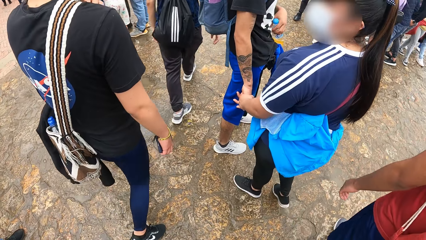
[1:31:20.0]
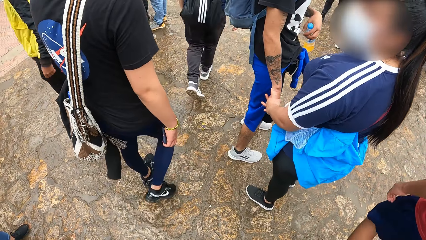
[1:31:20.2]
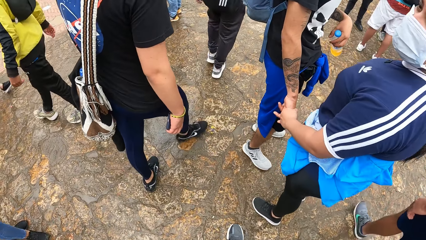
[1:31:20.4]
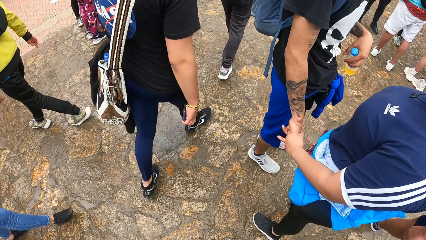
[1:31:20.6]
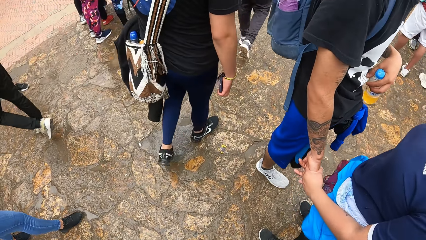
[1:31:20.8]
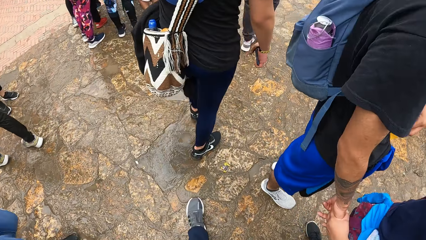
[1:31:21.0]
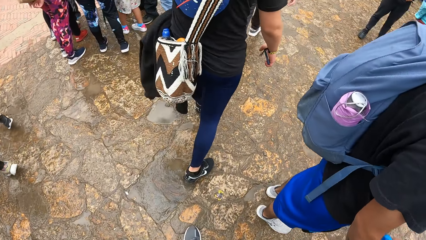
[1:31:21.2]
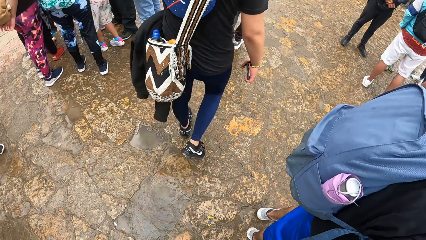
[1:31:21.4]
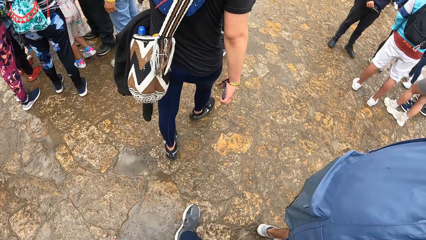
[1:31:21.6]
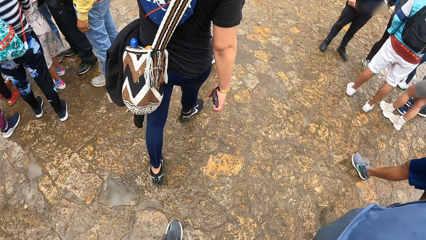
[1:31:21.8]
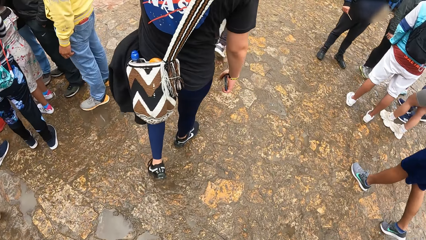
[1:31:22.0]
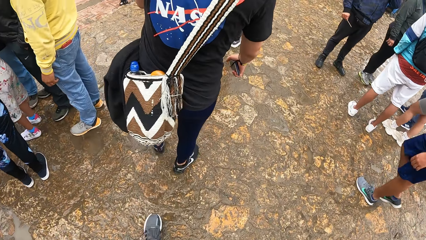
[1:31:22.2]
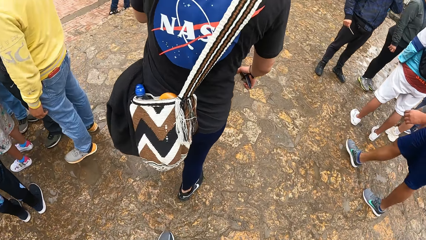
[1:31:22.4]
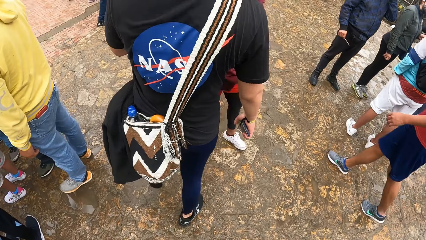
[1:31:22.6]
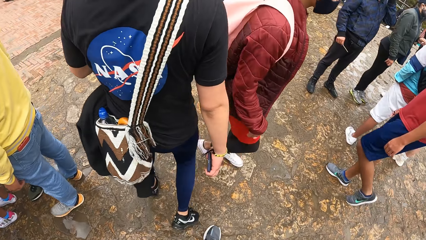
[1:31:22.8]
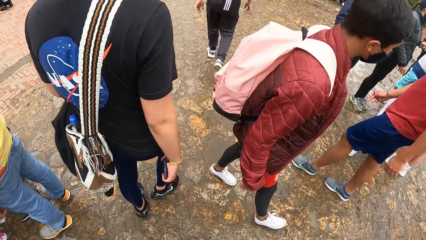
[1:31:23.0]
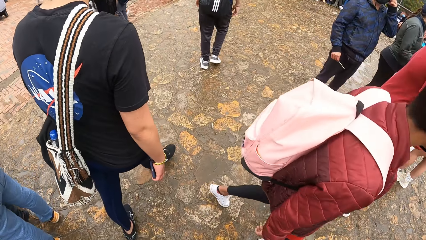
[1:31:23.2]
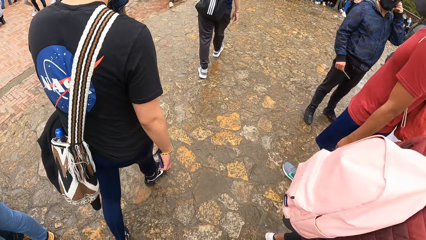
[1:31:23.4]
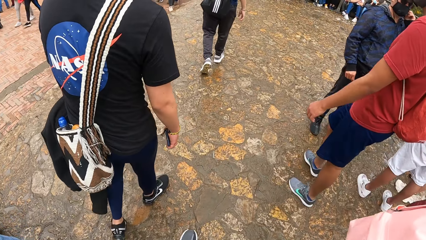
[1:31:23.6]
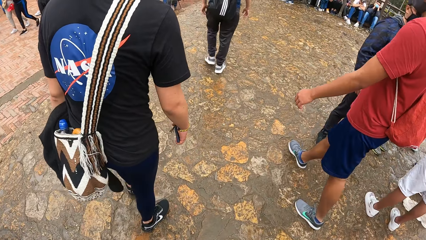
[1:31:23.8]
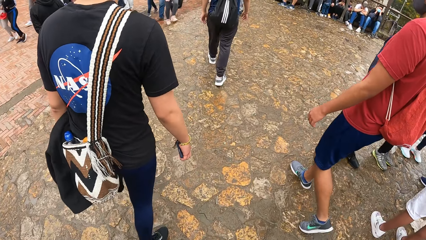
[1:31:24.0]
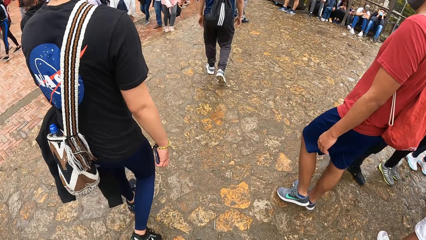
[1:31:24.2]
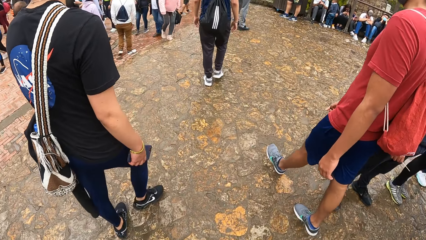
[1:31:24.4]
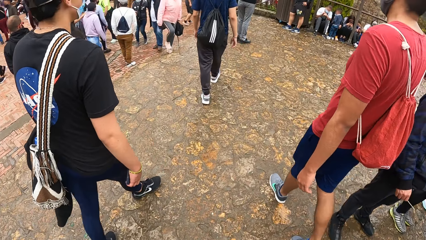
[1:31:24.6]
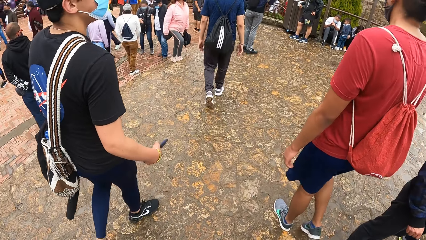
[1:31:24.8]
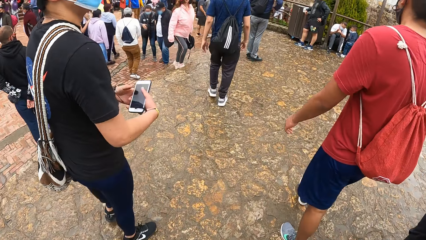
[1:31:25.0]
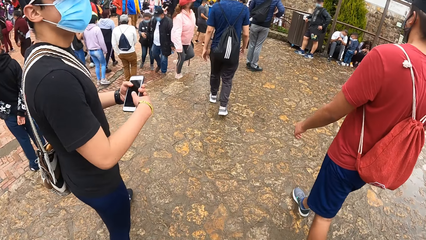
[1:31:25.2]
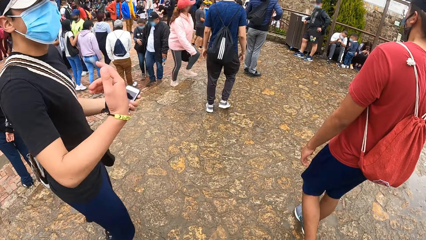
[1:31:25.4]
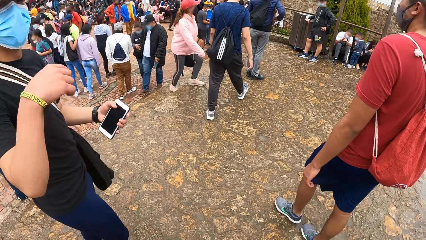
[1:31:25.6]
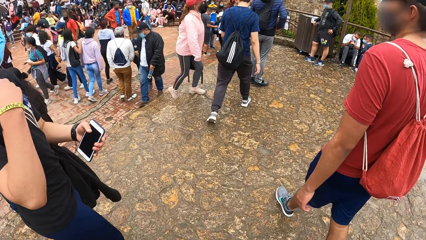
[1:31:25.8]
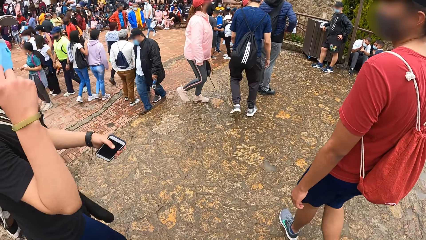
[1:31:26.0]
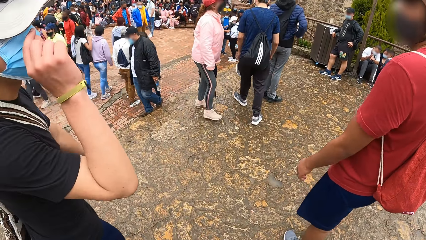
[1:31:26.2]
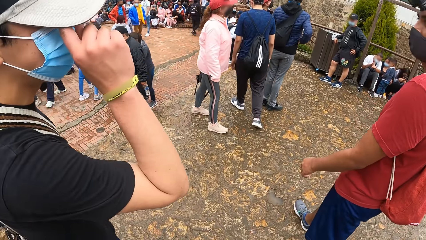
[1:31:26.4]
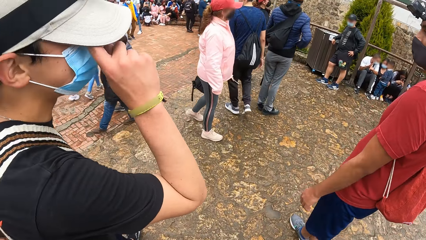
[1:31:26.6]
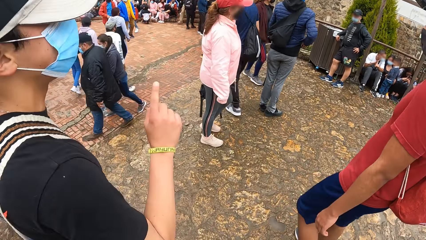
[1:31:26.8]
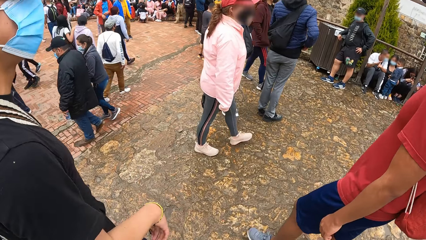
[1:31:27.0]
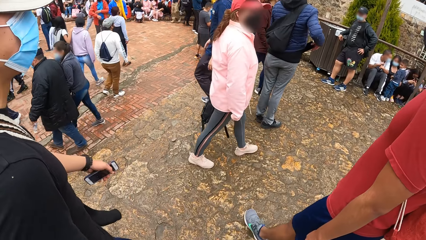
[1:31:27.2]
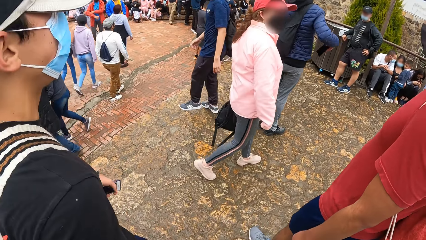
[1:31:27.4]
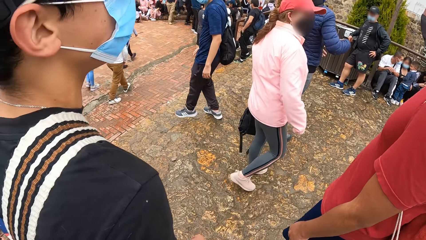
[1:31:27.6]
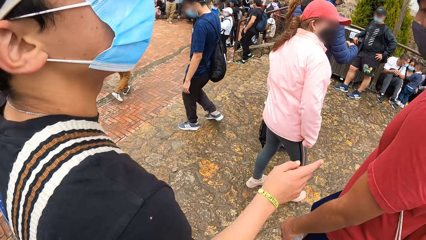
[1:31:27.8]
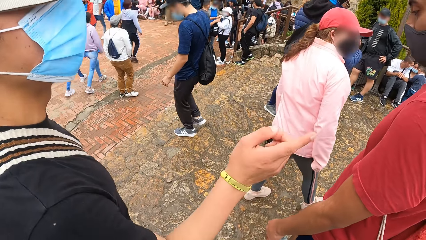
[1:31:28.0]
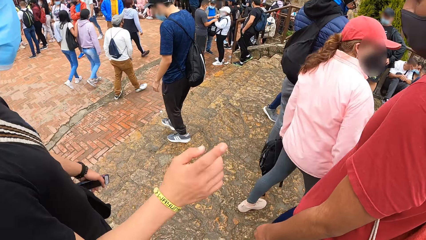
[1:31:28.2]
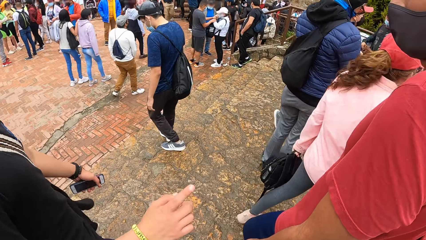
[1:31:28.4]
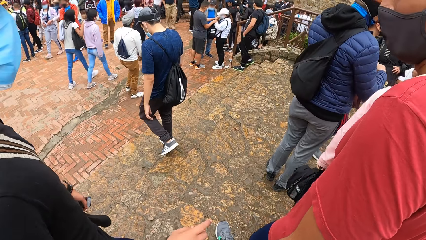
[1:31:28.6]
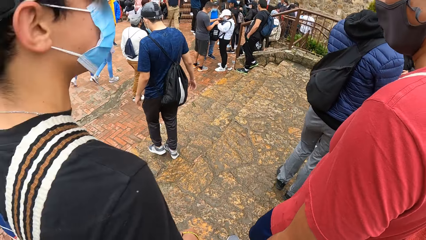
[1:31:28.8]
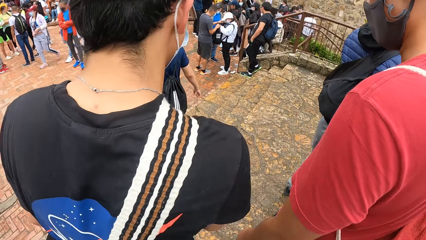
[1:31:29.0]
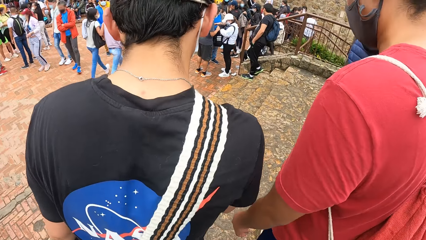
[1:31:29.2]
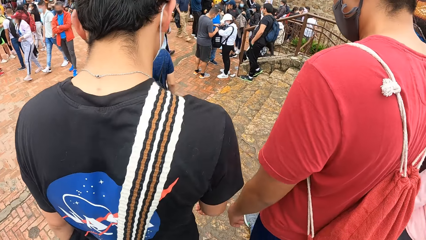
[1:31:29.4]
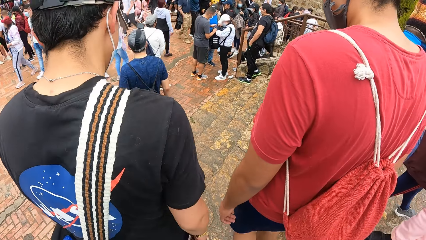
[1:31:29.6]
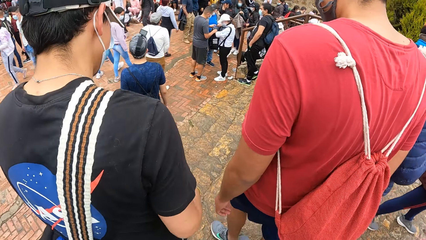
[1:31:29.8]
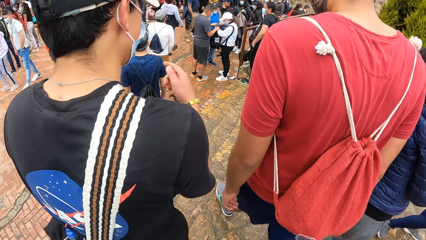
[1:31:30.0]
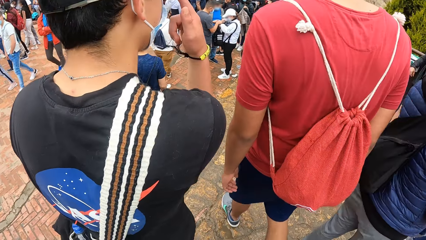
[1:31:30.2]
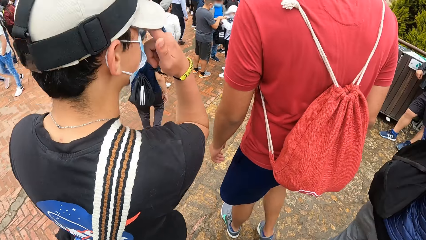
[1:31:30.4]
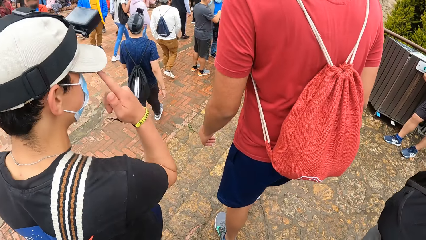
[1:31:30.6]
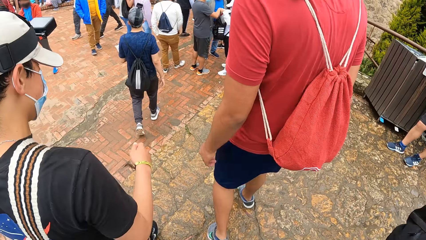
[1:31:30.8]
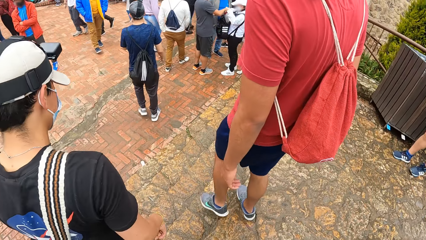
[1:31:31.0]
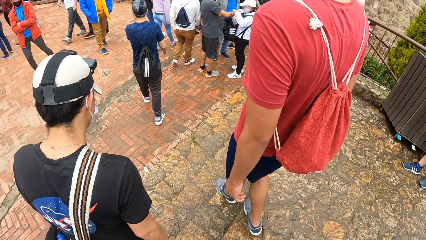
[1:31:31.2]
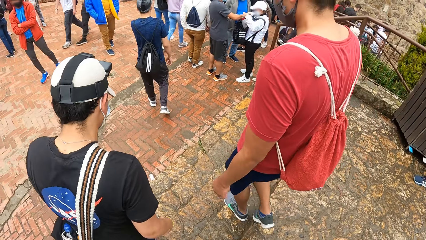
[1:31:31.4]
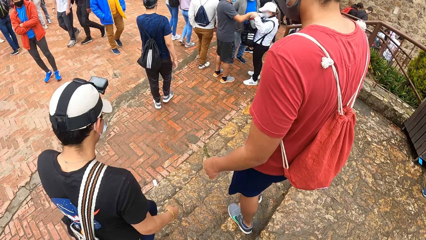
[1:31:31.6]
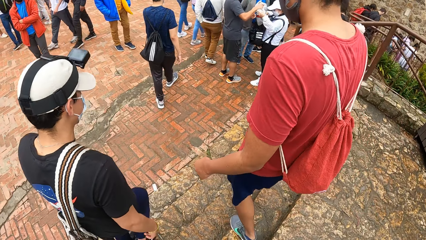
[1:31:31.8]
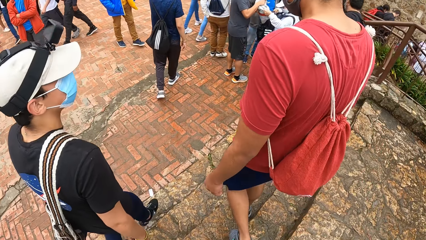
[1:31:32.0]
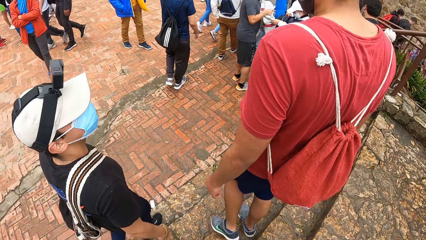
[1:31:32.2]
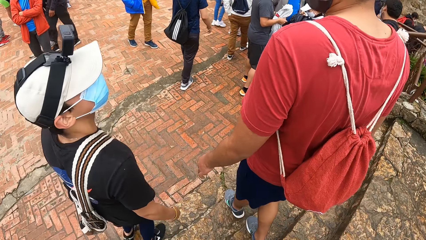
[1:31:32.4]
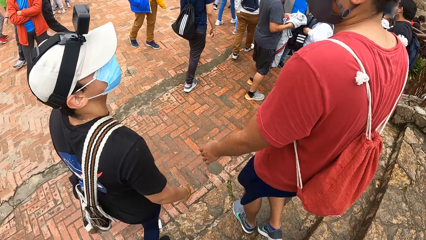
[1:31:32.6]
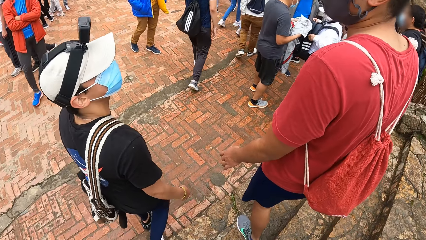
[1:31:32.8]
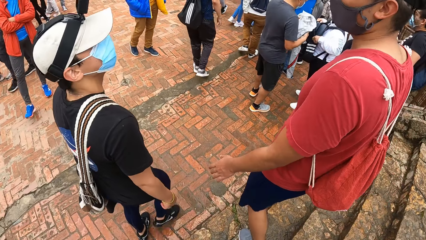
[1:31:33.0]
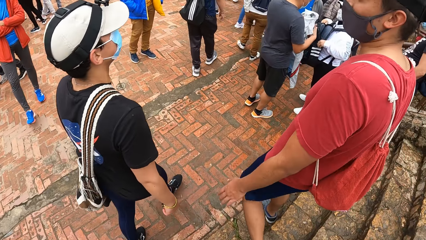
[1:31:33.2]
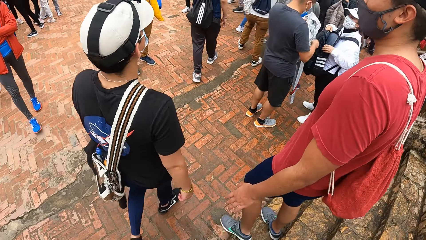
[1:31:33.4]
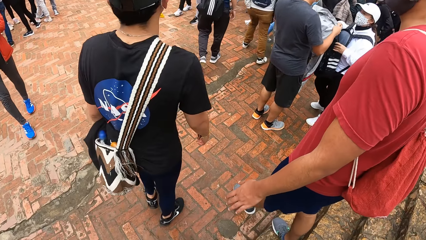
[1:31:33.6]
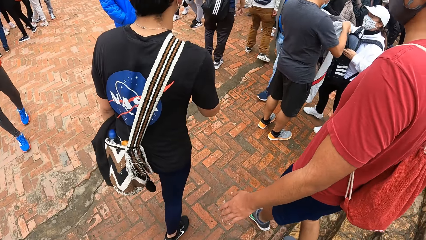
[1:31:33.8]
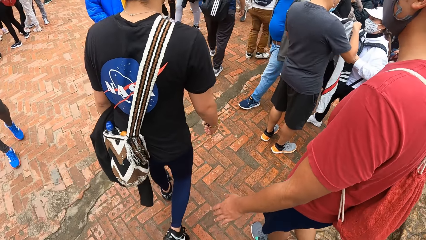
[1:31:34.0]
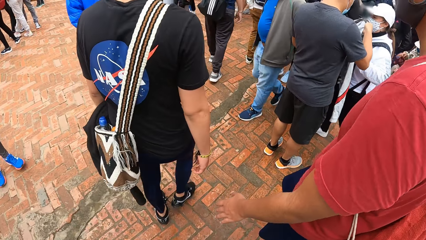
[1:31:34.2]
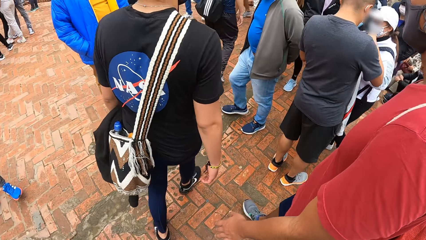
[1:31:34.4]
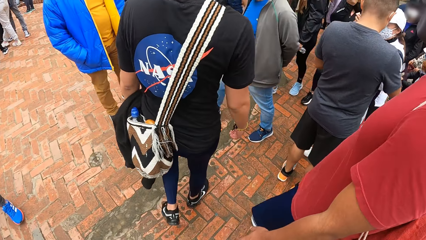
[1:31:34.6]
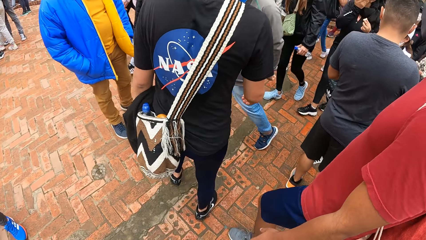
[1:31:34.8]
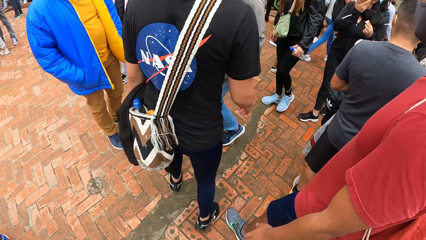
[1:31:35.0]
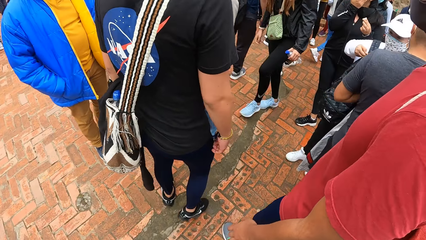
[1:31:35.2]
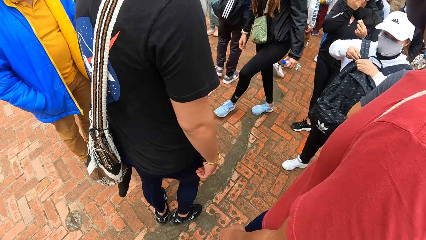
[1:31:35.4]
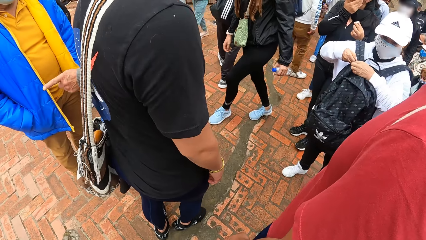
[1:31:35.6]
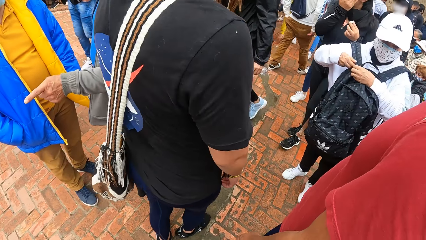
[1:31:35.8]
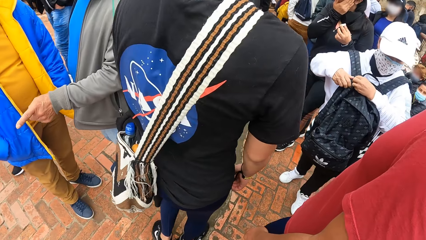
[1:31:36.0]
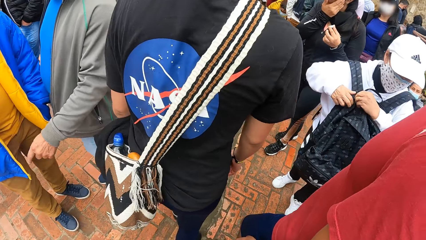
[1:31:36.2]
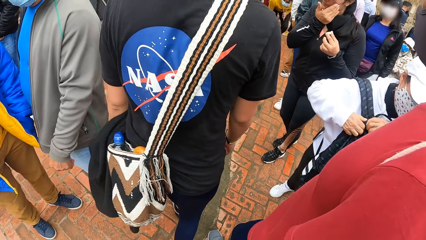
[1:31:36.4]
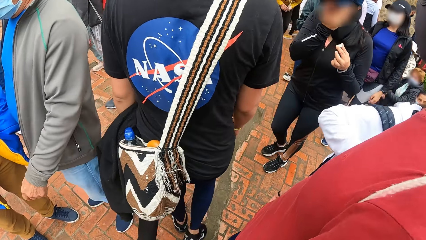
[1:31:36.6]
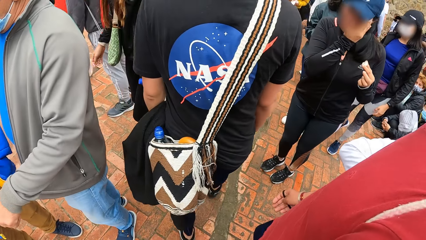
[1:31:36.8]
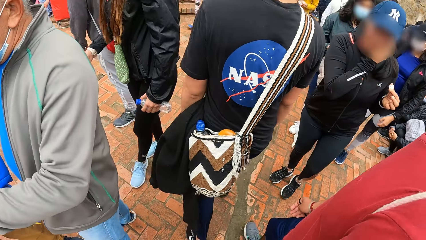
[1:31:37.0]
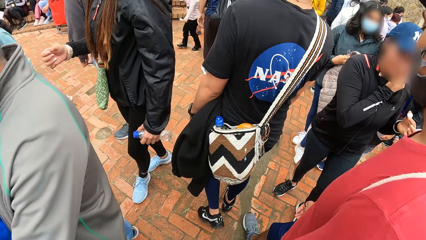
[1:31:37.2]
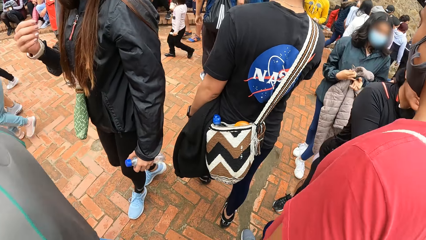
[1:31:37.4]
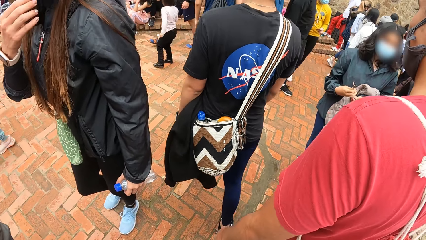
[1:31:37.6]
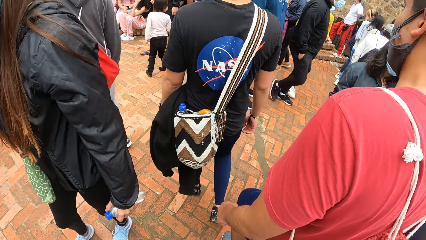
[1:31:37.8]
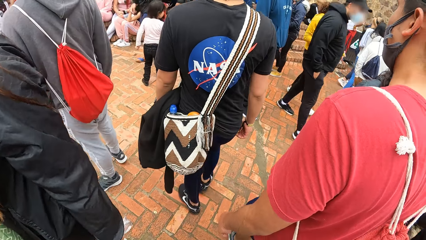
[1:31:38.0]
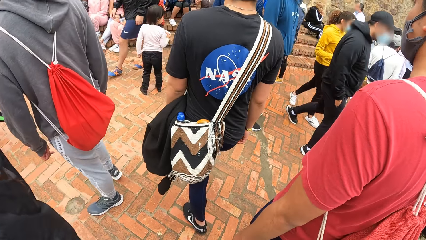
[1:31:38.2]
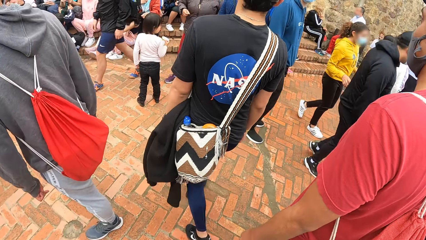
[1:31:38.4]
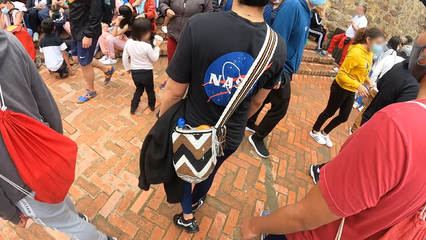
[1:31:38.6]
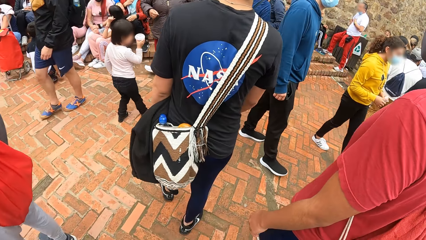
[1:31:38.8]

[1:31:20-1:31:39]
The man interacts with the camera wearer and another man on the walkway. The camera wearer walks around. The first man talks to the camera wearer. The first man touches his face with his right hand. The first man walks down the stairs. The other man walks down the stairs. The camera wearer walks around. They walk down the stairs. The first man interacts with the other man on the walkway.
